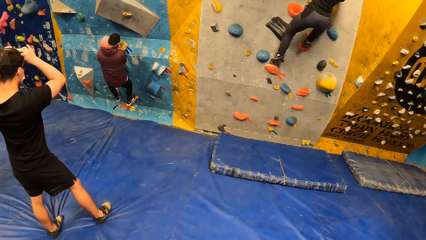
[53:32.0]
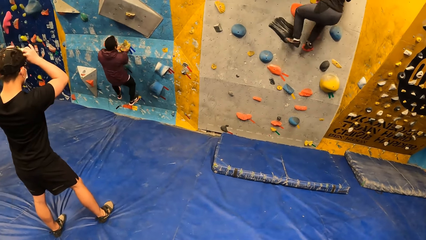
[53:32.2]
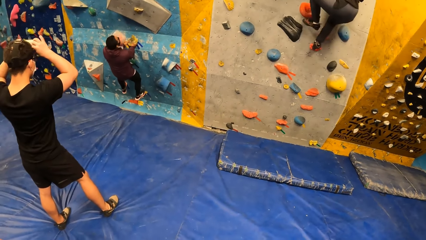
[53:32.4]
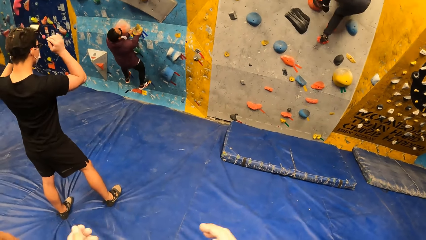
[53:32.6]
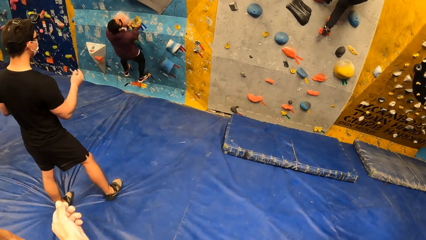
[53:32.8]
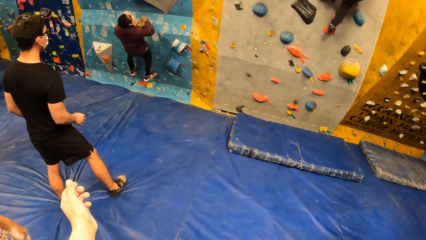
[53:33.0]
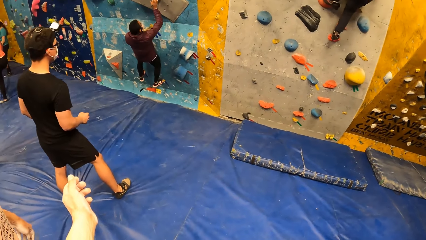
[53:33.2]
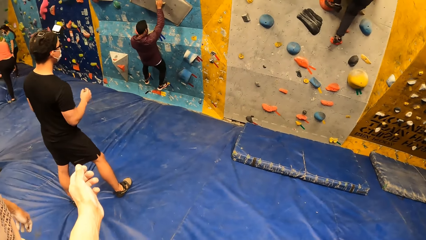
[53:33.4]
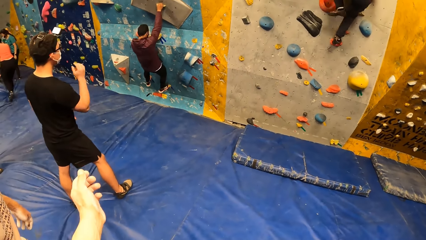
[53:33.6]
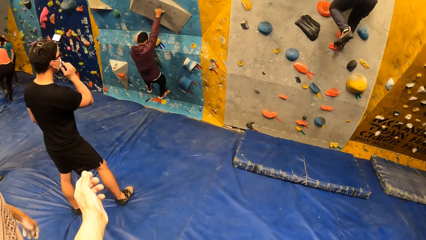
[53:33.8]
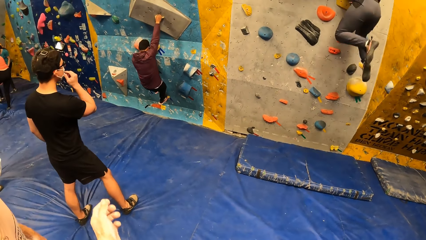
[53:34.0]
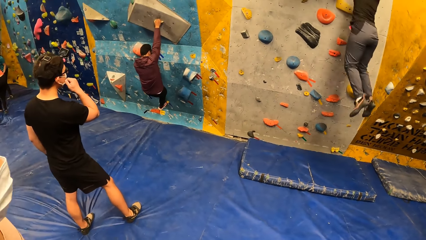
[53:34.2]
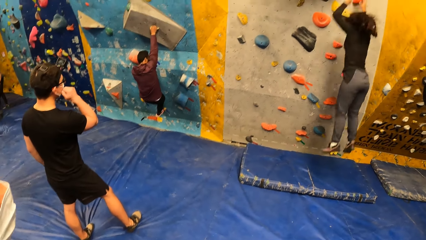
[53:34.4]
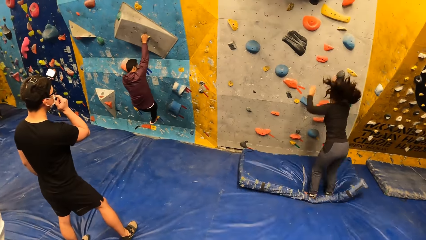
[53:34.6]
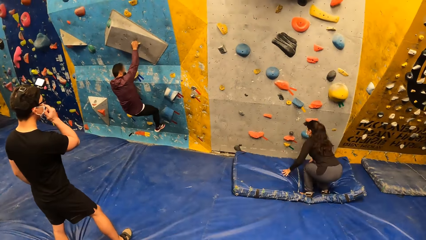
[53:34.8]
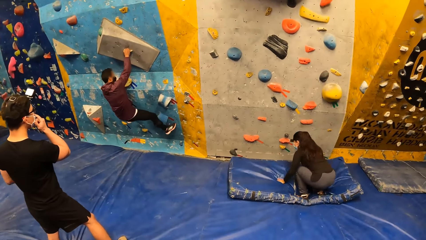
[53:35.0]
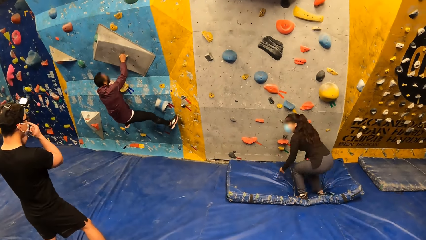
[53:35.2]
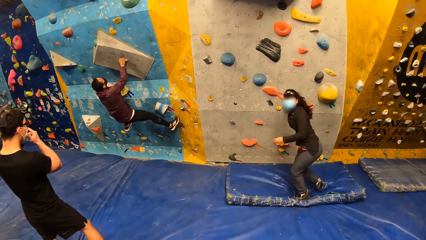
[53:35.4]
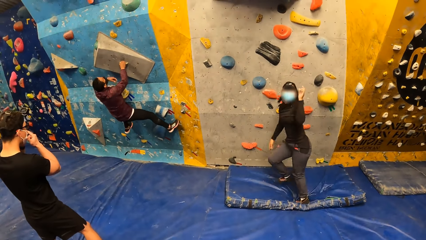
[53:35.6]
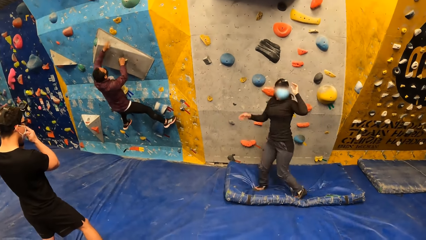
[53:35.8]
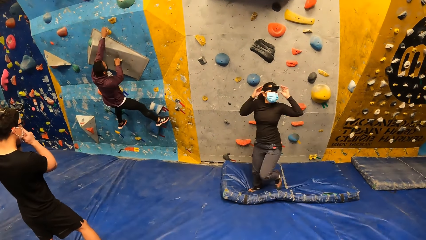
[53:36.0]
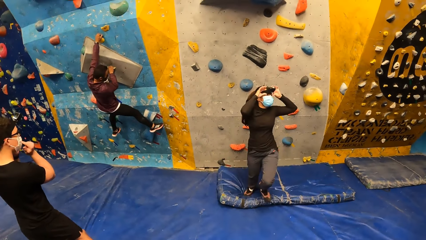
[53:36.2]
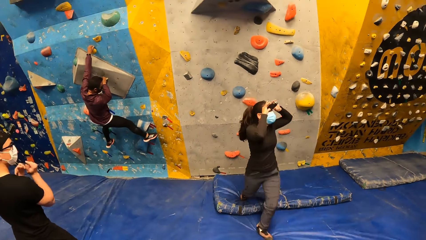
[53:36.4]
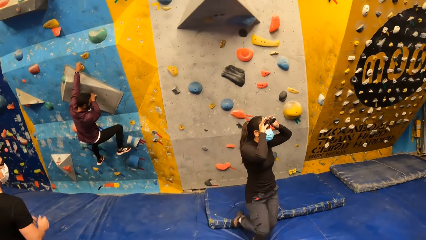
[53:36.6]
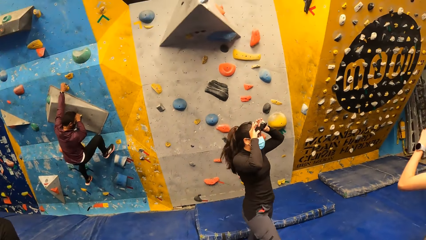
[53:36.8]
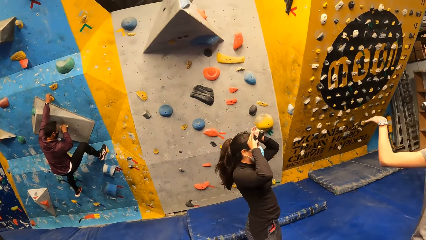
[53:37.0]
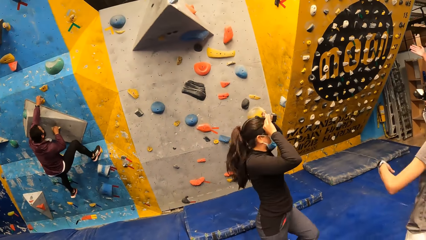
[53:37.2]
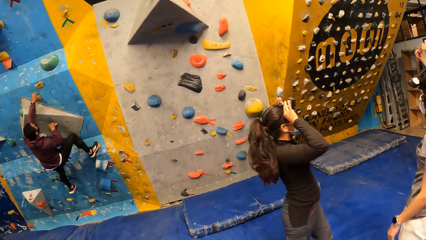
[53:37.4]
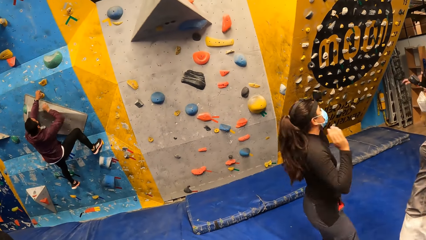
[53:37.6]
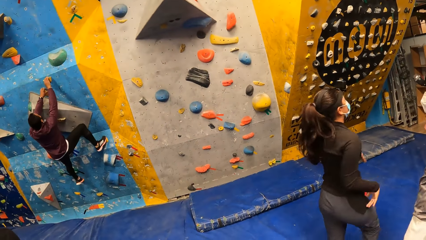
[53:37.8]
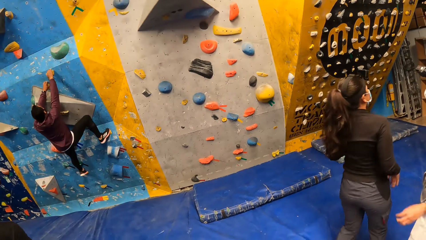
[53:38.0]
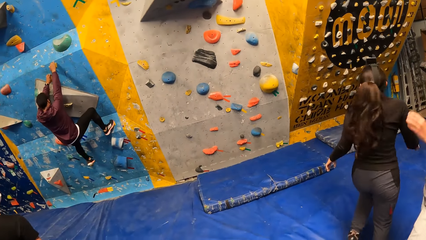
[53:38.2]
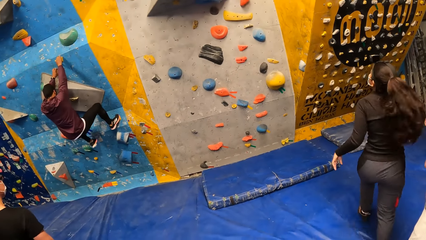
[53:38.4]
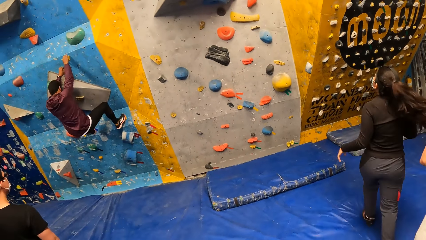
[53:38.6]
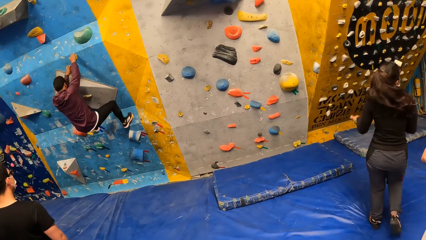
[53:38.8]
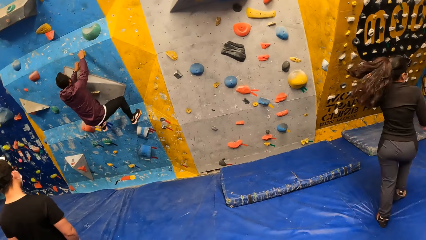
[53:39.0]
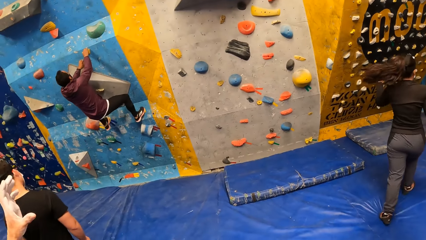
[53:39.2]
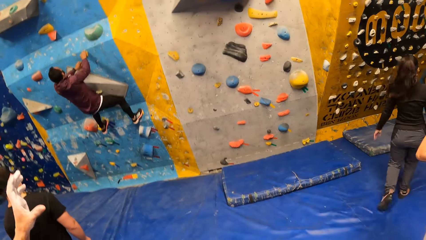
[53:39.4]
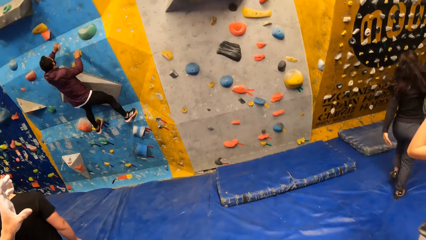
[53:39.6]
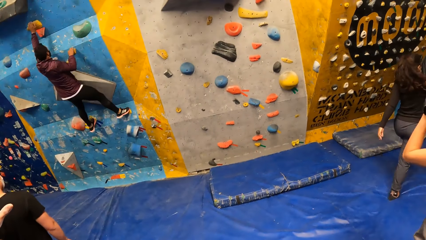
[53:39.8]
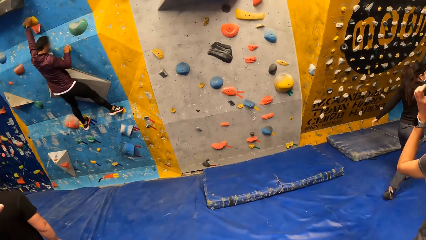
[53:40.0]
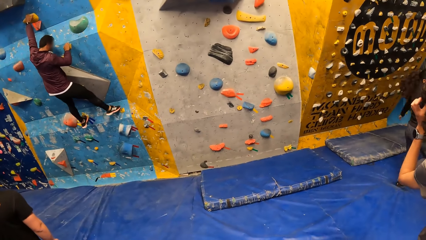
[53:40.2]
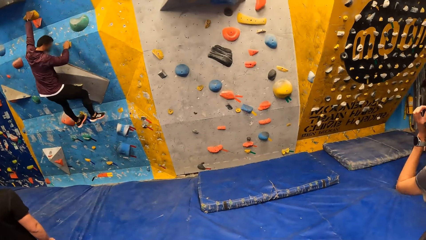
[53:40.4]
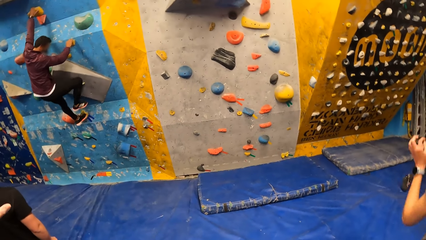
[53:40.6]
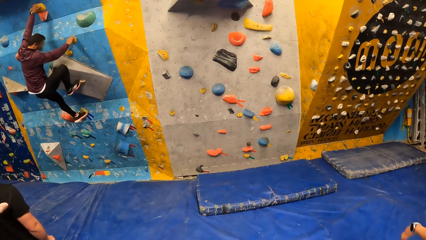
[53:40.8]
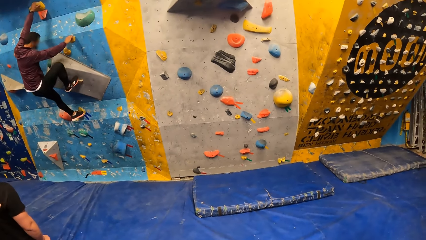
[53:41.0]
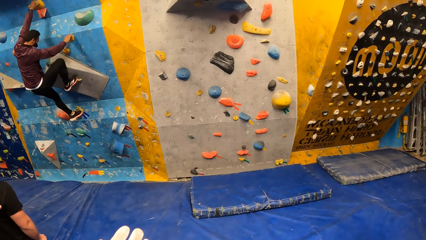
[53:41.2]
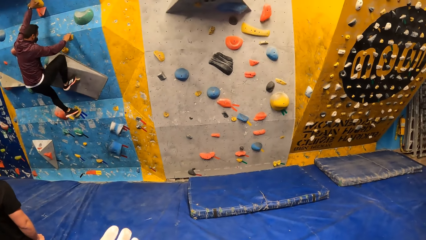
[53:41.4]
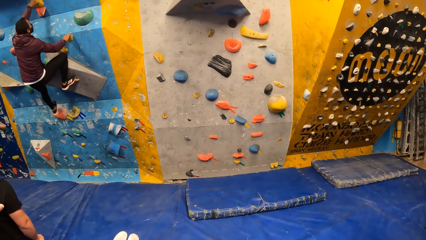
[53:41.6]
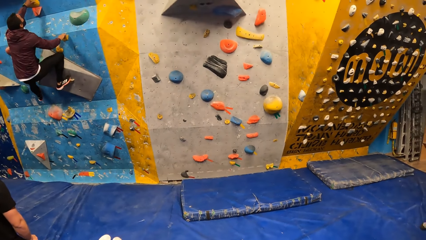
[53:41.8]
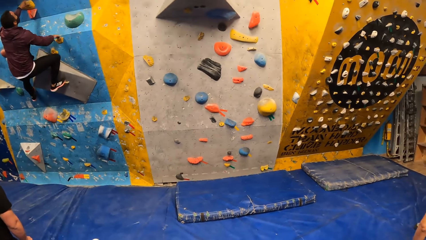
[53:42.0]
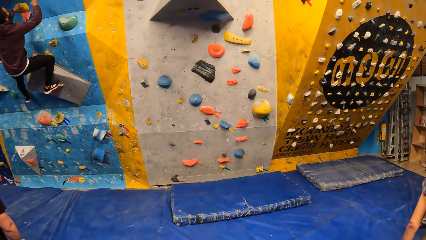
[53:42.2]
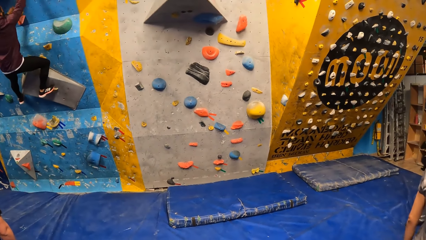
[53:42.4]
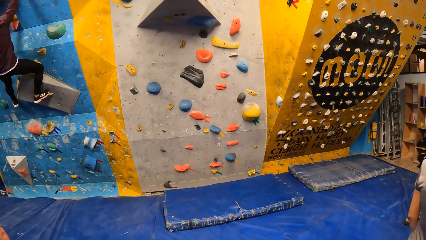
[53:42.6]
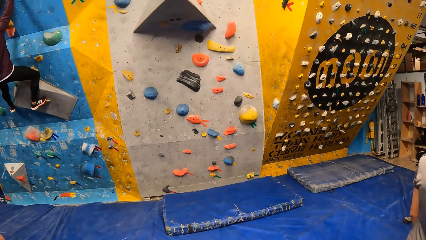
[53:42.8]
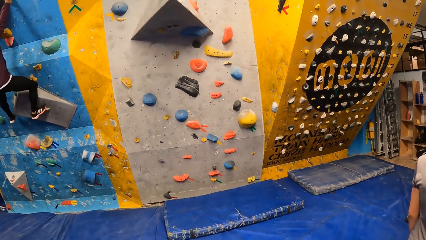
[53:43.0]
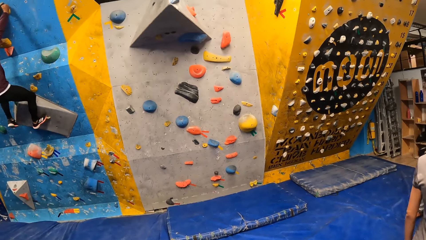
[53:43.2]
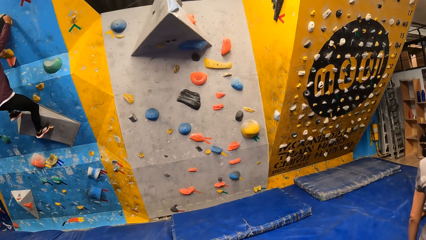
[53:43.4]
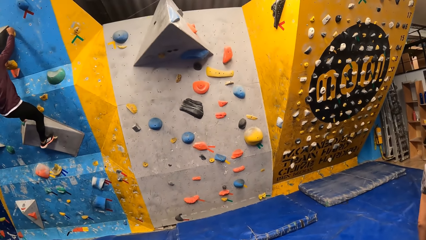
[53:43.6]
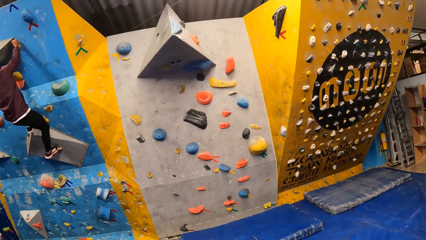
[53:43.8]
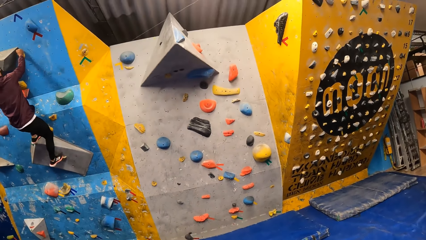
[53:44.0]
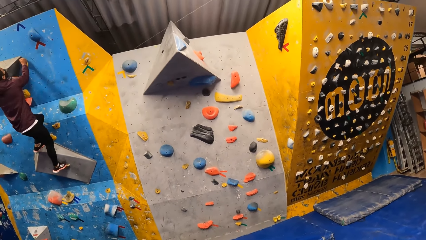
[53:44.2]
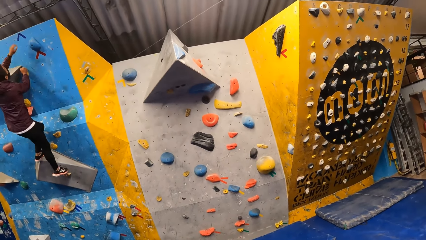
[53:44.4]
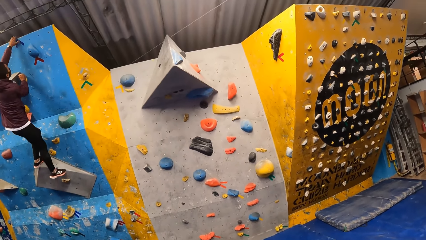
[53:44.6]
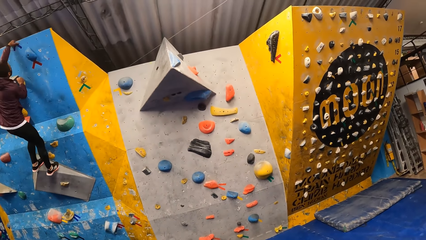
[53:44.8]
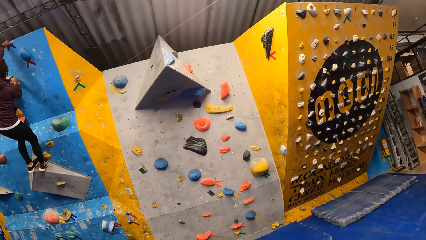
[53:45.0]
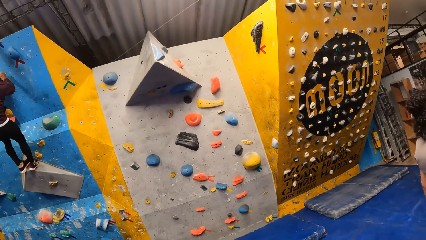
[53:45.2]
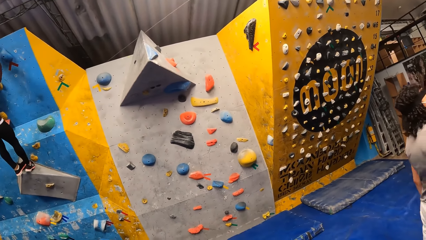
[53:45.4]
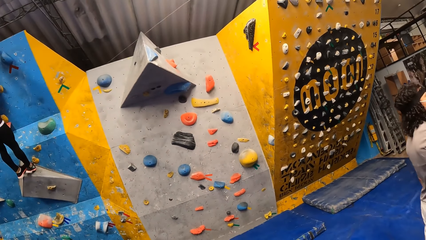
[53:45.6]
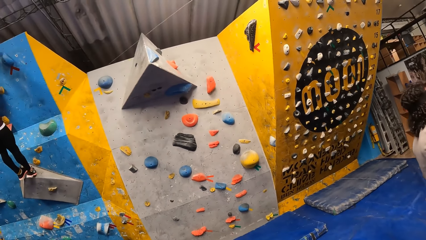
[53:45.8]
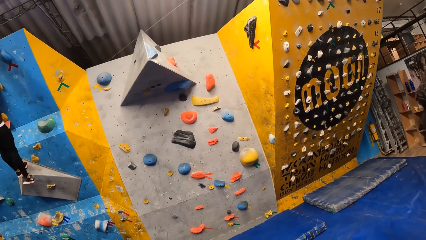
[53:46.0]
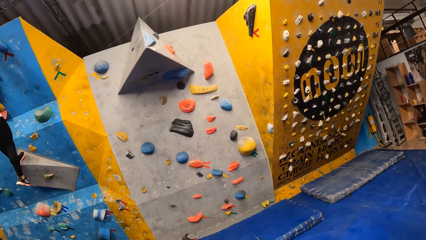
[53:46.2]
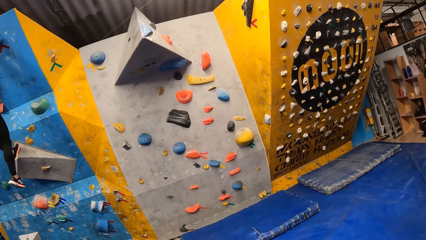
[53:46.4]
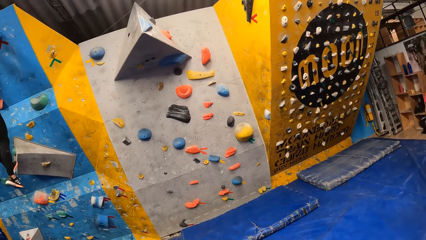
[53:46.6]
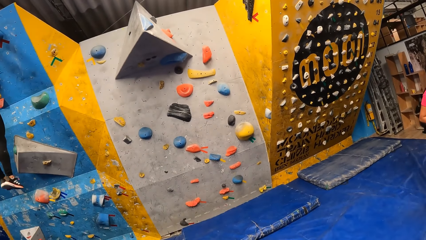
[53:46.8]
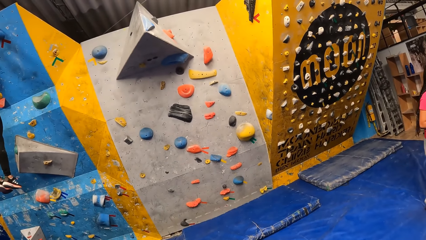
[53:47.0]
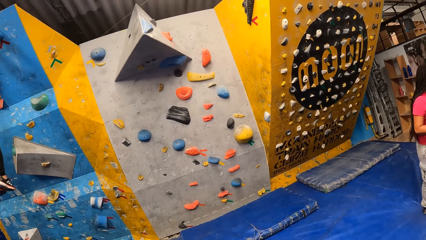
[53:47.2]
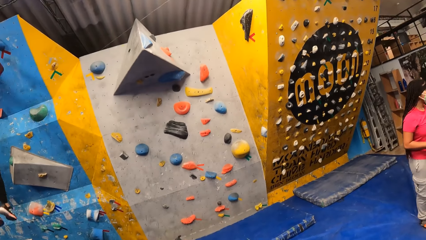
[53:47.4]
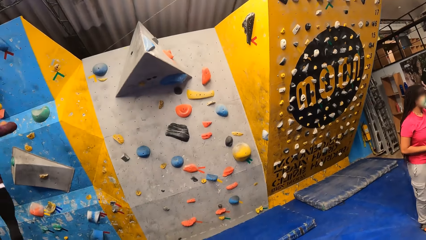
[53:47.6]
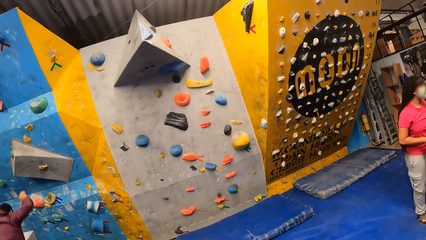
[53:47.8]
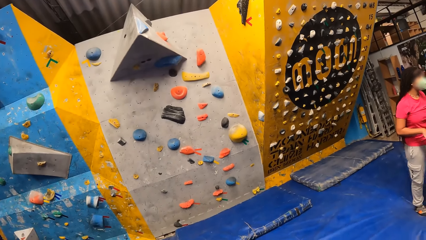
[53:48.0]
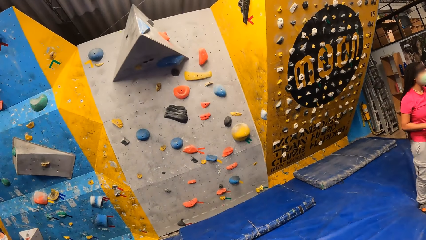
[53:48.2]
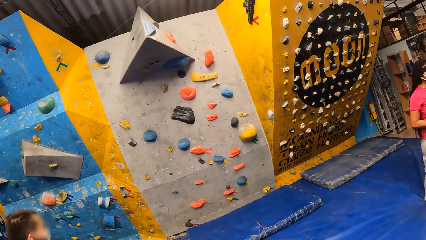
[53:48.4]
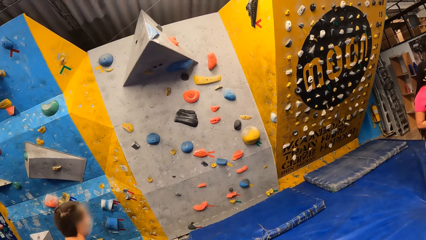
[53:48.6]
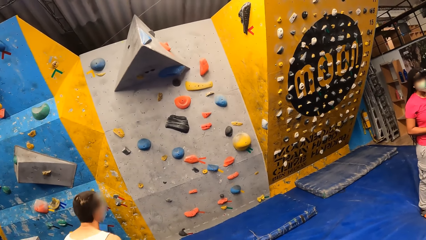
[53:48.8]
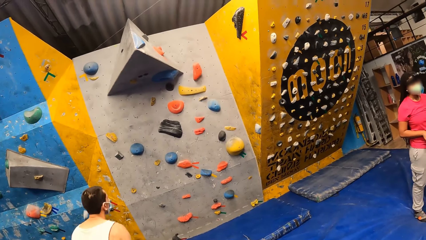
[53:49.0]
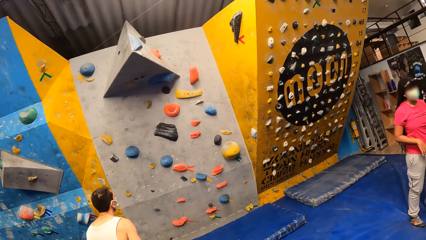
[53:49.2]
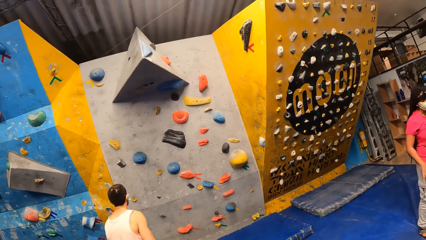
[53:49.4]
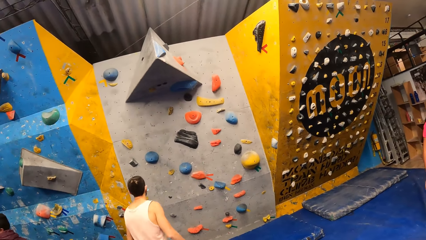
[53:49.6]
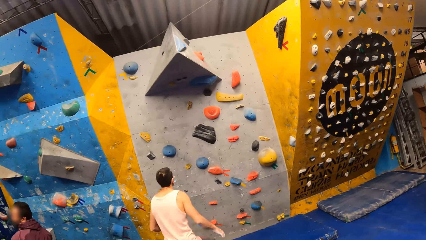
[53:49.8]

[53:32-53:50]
The man climbs the bouldering wall with both hands. The camera wearer stretches out a hand. The woman lands on the crashpad from the bouldering wall. The woman touches the head camera on her head with both hands. The camera wearer looks forward. The man lands on the crashpad from the bouldering wall.
